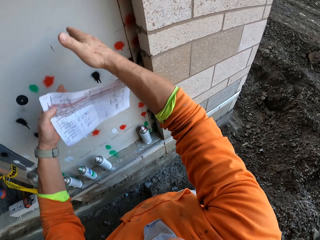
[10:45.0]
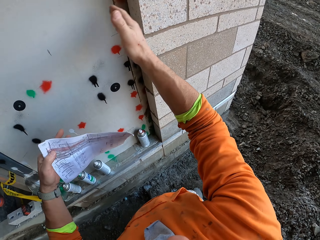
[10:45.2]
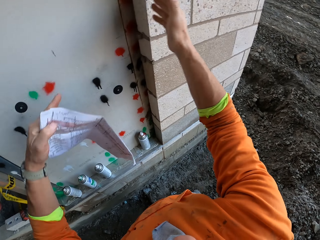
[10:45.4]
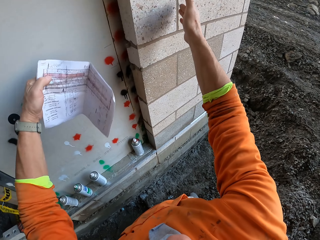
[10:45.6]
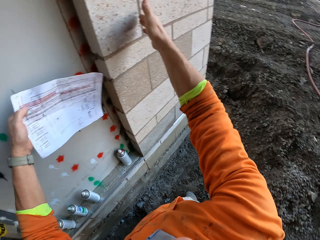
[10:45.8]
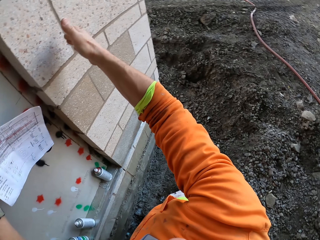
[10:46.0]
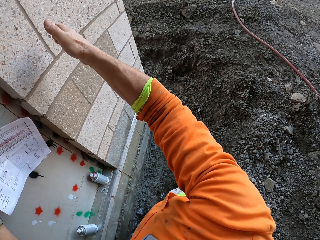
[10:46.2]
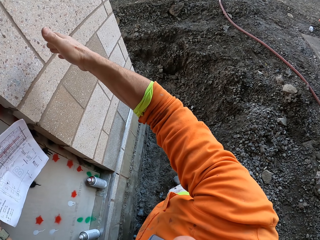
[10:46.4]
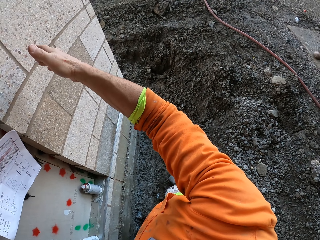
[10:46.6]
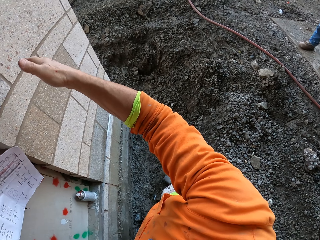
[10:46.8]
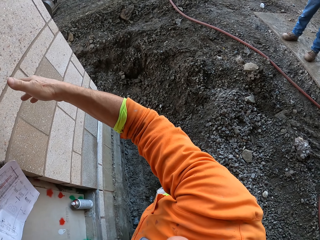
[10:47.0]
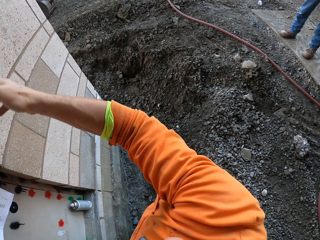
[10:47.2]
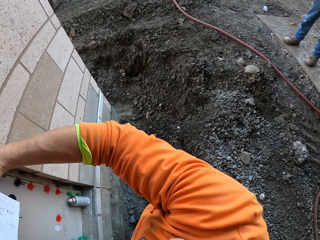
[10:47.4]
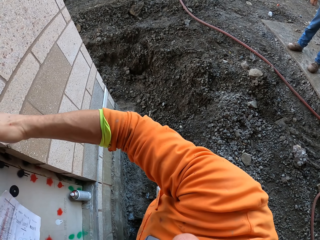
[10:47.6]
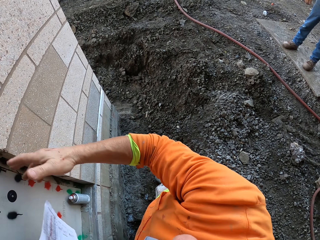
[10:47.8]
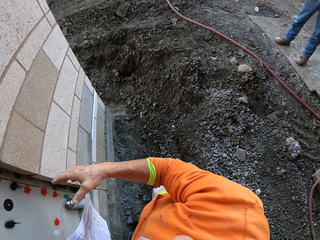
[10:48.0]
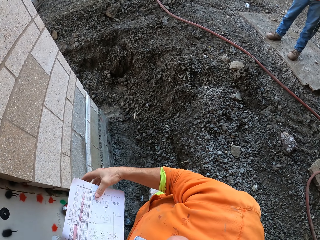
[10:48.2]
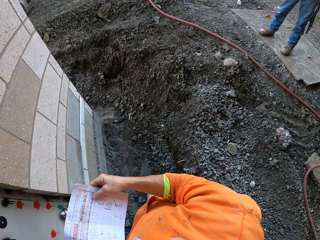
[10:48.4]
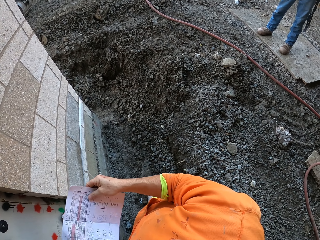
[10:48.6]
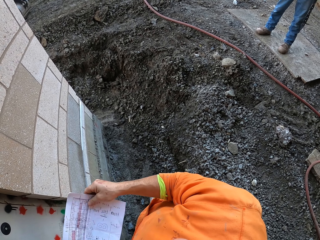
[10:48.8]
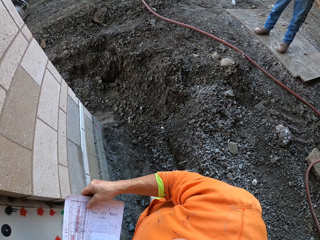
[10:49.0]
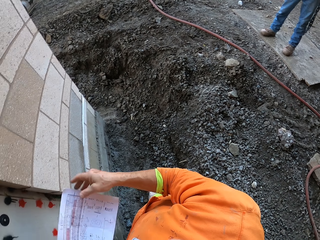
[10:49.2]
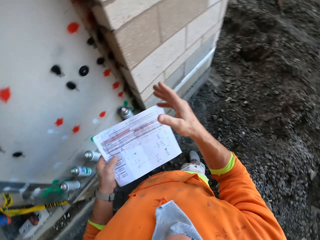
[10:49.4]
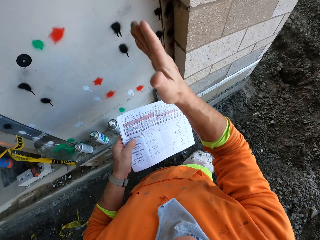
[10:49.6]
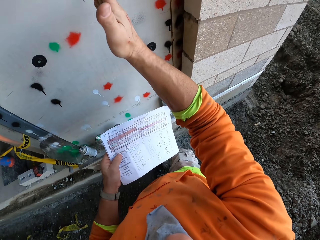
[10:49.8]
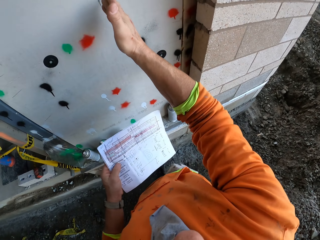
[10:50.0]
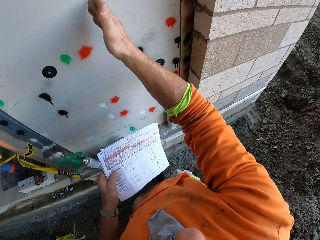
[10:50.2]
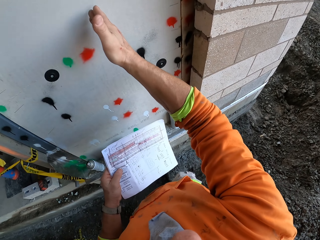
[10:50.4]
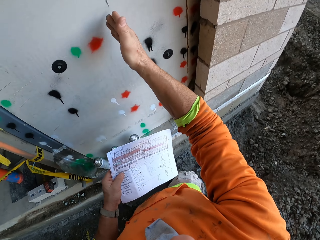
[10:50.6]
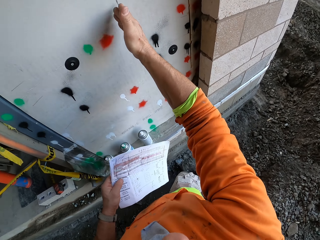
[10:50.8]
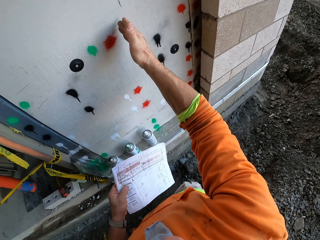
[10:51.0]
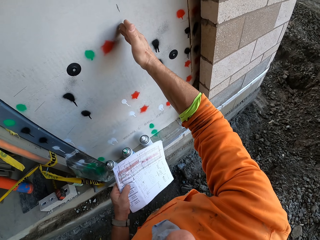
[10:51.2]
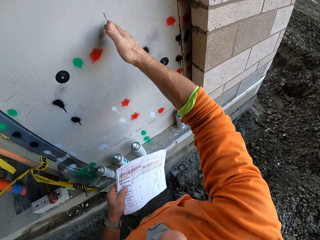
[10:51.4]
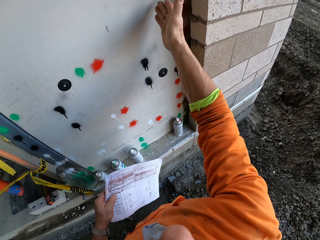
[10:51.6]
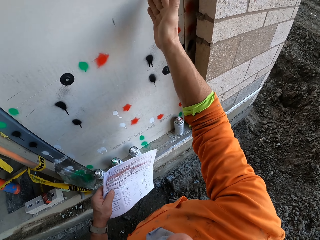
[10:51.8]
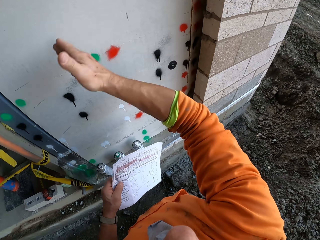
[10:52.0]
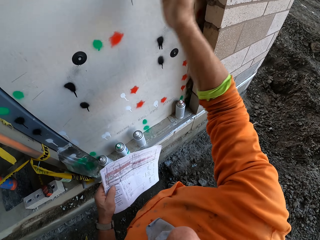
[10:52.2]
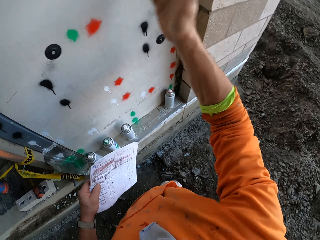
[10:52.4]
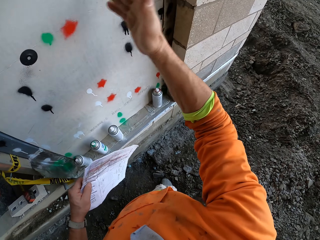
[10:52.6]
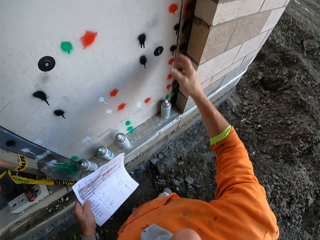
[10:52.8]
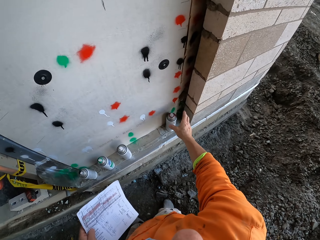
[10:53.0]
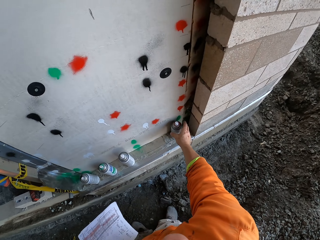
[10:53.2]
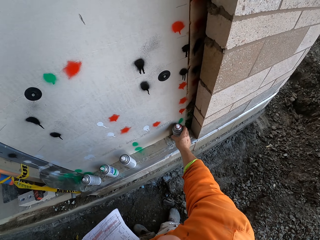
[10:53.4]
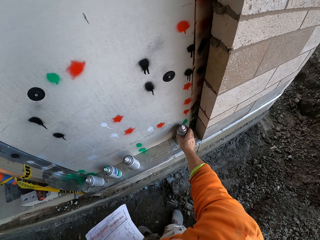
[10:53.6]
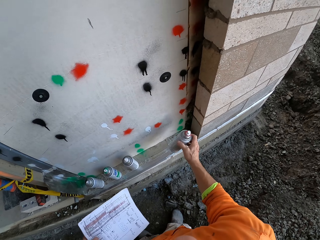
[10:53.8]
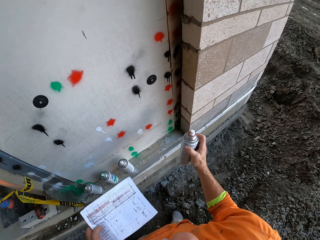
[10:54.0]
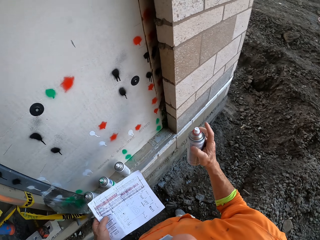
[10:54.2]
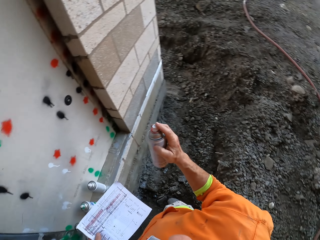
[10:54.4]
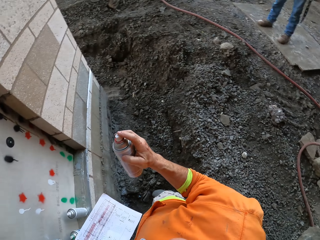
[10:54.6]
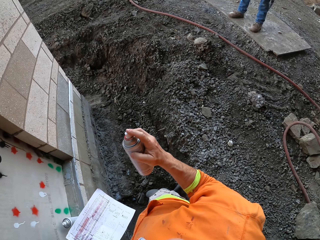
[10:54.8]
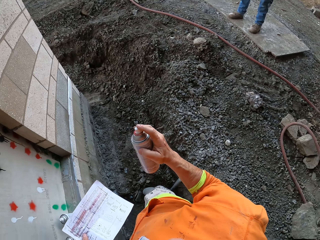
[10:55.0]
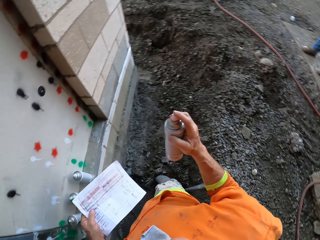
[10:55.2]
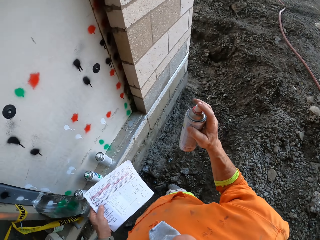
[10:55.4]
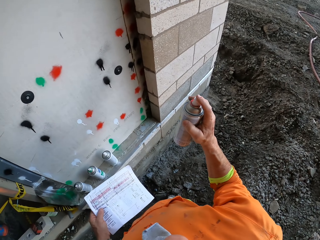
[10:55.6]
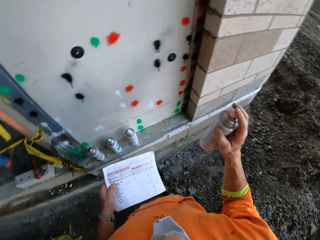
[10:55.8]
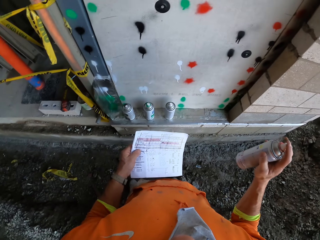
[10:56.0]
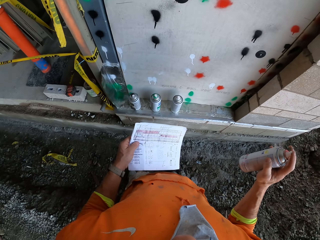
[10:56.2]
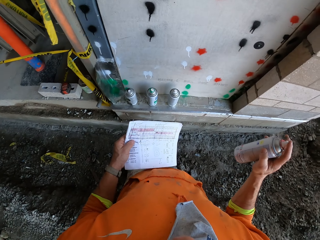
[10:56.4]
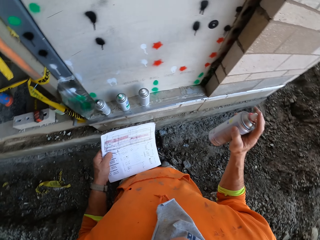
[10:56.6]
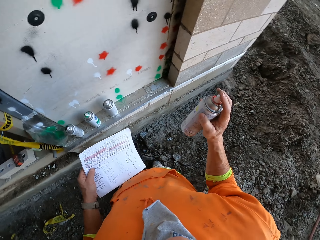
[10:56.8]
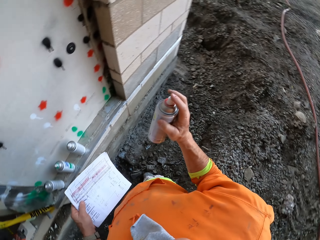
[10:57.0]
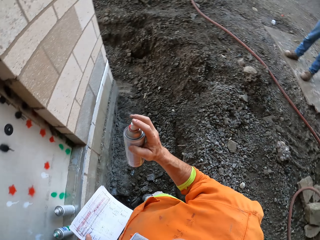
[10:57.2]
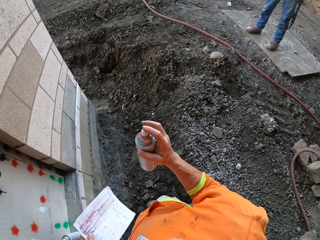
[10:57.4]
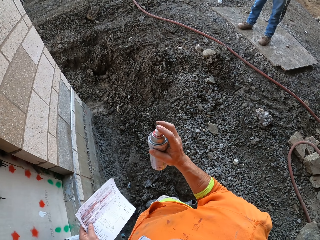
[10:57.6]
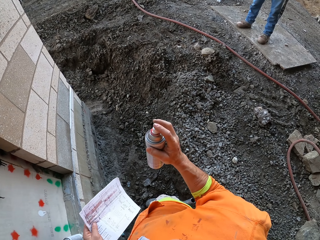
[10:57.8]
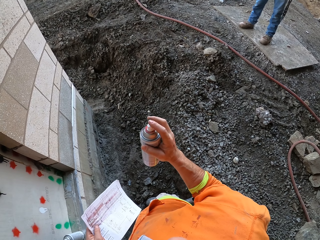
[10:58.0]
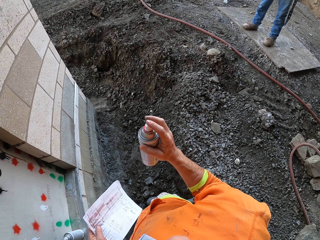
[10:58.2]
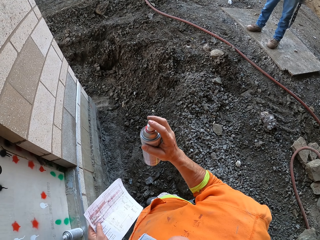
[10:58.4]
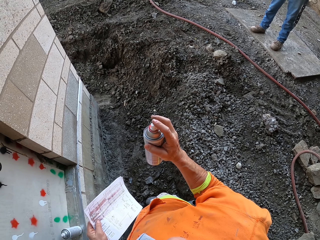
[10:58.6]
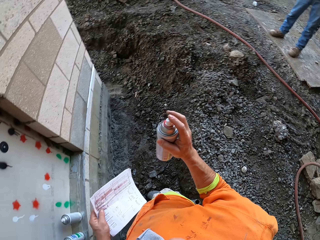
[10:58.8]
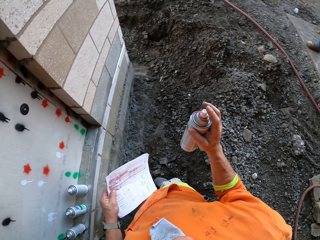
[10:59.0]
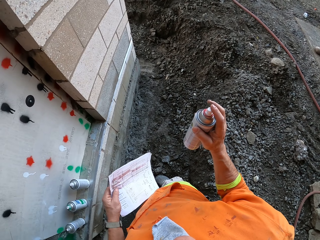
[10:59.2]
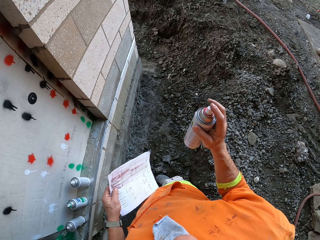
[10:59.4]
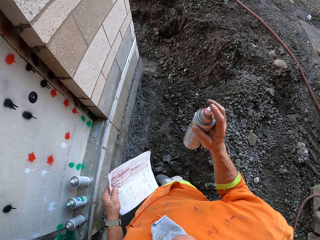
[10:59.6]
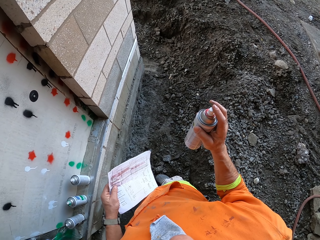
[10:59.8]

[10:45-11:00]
The camera wearer swings the right hand. They hold the paper with the right hand. They swing the right hand. They pick up a spray paint can with the right hand. They stare at the paper. They look around. They stare at the ground.

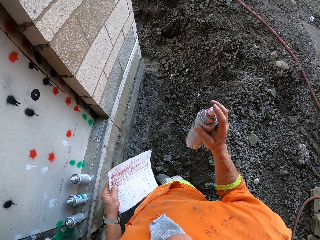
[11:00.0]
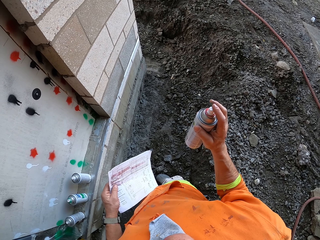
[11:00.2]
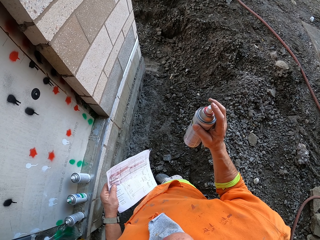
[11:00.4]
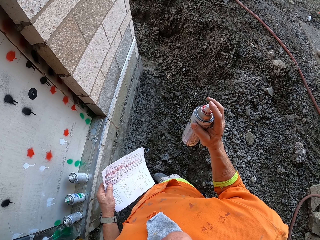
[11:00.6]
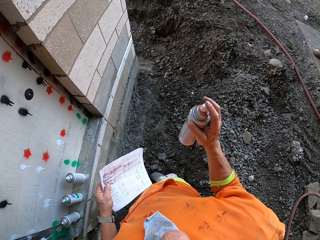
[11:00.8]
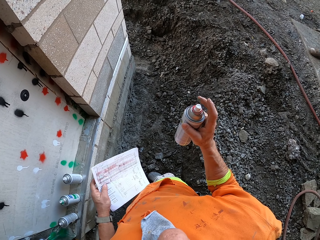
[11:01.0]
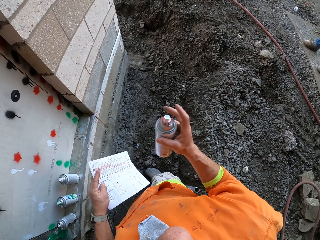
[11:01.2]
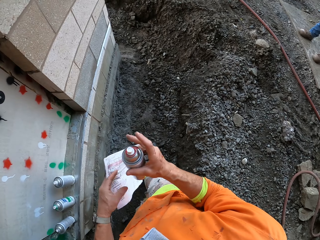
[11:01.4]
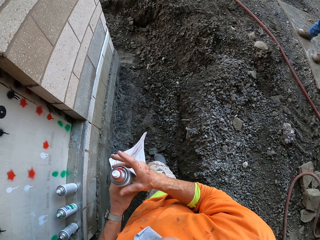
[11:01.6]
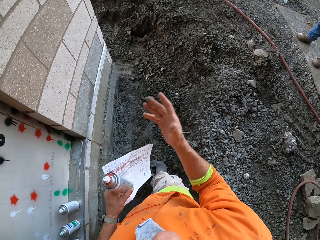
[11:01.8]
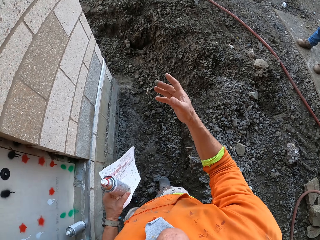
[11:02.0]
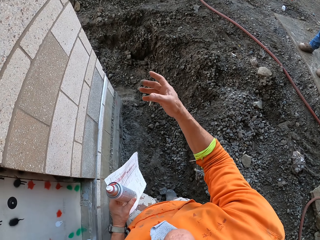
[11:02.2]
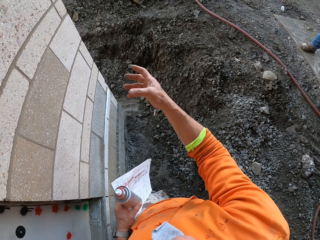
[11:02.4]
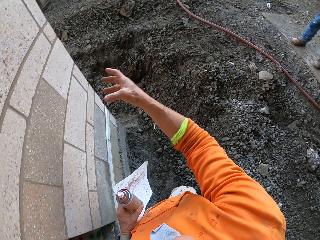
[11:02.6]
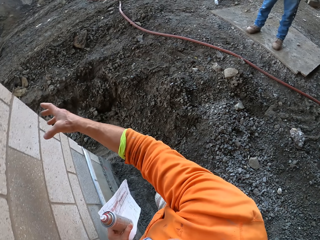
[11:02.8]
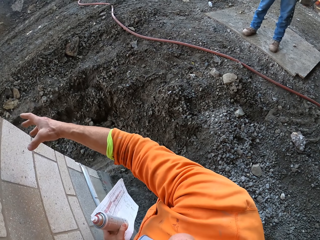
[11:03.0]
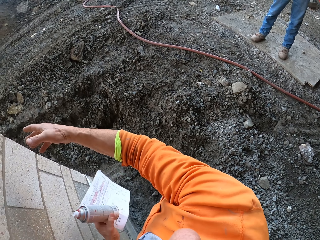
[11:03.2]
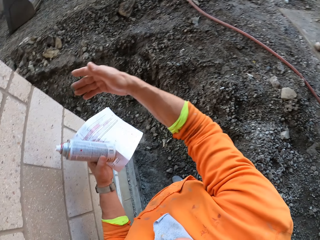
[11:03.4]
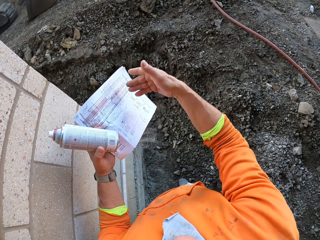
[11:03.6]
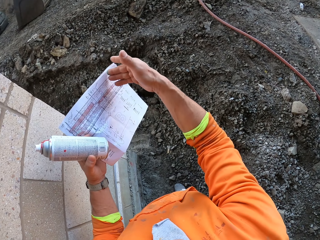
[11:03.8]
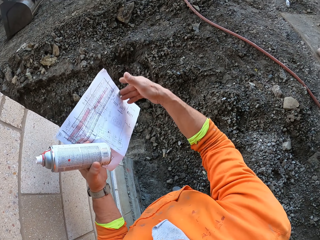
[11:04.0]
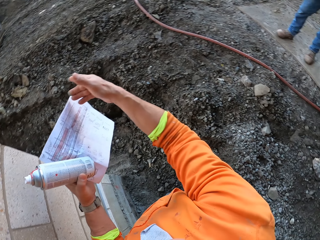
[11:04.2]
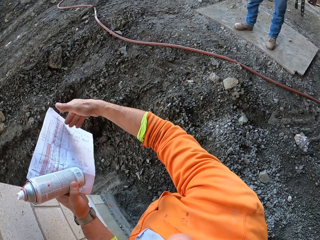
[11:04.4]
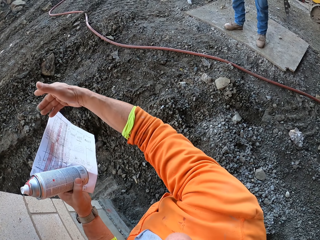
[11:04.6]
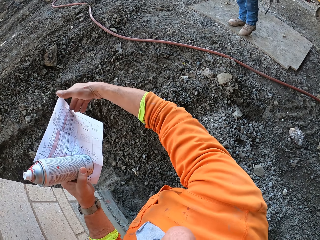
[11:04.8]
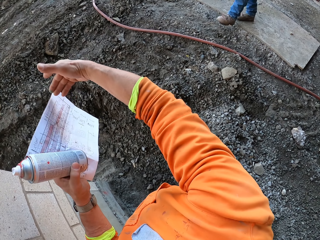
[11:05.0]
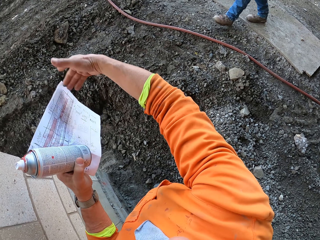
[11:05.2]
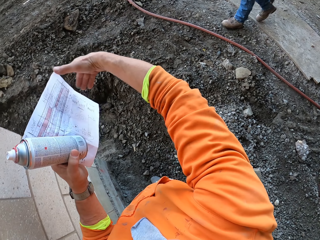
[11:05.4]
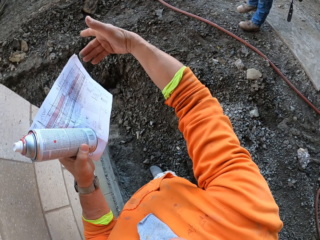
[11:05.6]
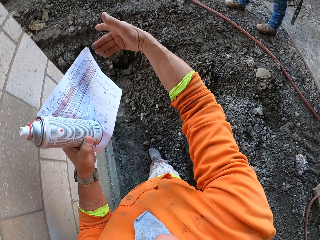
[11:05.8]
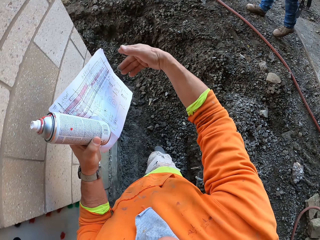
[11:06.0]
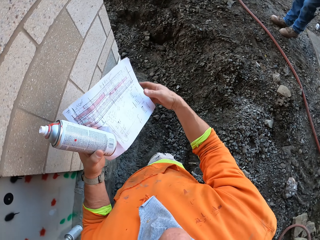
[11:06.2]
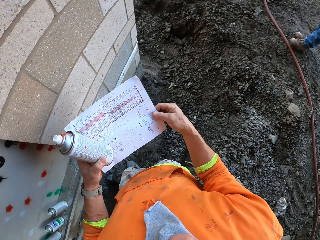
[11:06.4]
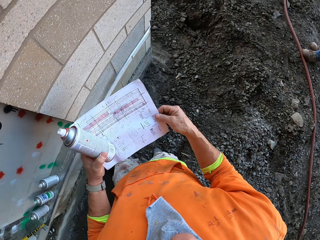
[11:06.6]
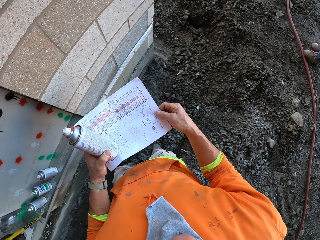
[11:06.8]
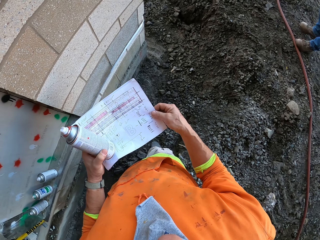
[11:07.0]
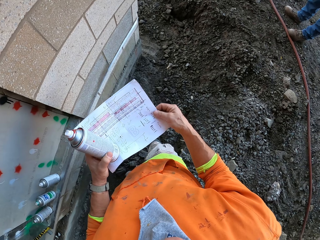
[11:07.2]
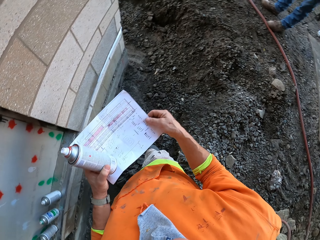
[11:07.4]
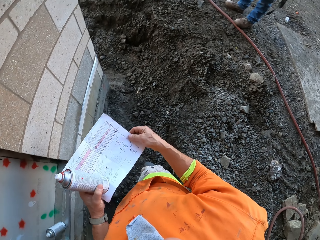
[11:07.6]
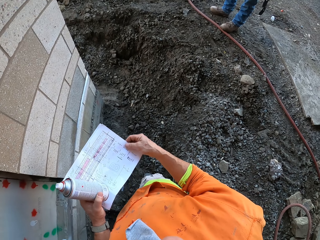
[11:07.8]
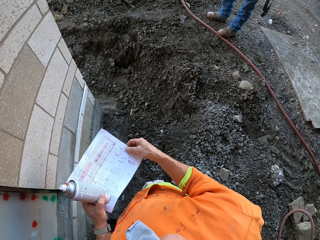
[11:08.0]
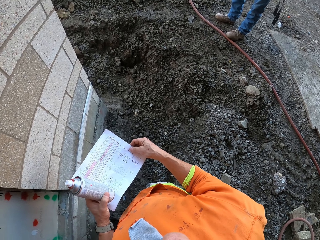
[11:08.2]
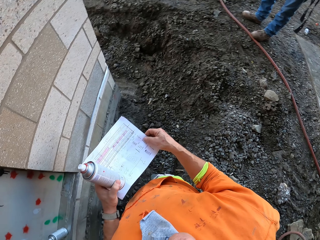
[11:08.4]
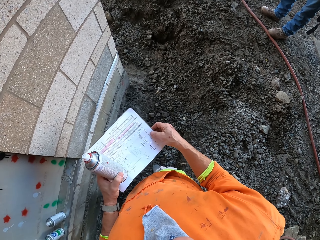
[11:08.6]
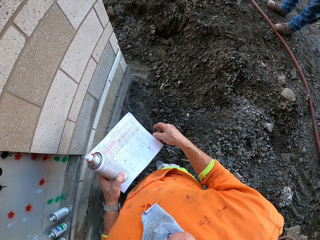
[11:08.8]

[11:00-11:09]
The camera wearer swings the right hand. He moves the spray paint can to the left hand. He moves his hand around. He touches the paper. A man walks in the construction site. The camera wearer holds the paper with the right hand. He stares at the paper.
